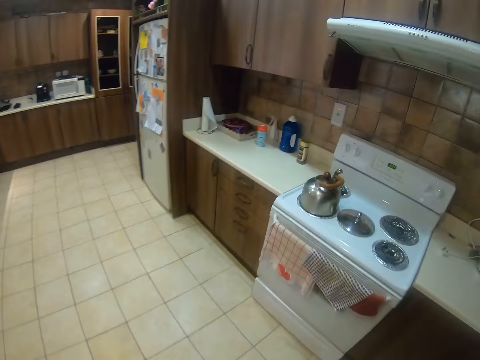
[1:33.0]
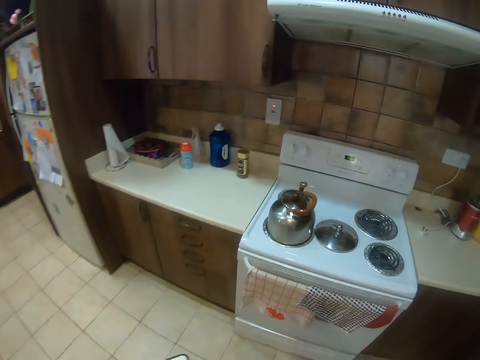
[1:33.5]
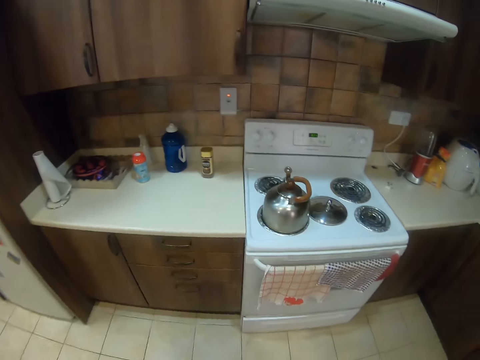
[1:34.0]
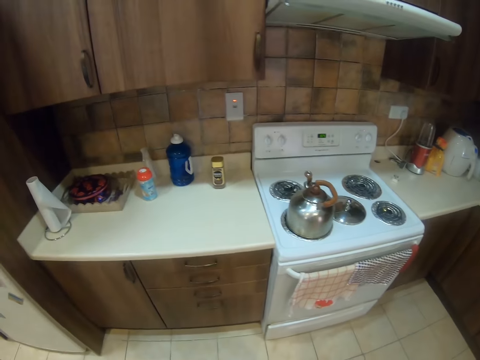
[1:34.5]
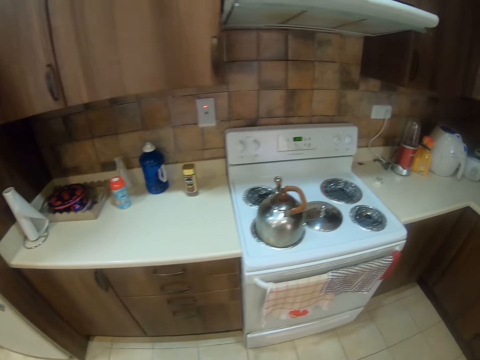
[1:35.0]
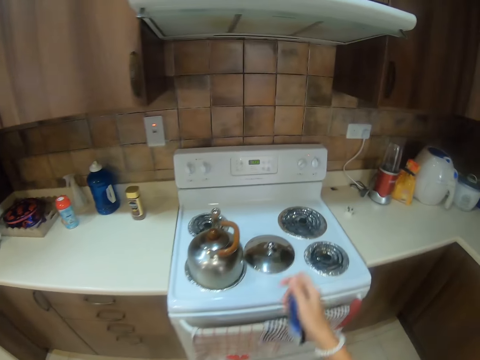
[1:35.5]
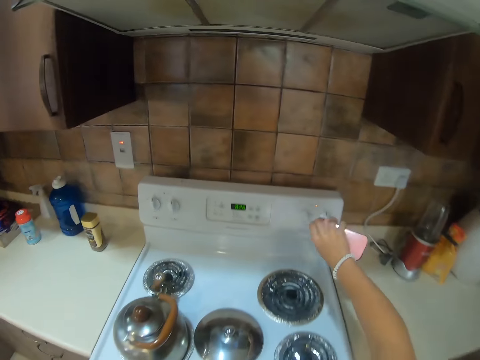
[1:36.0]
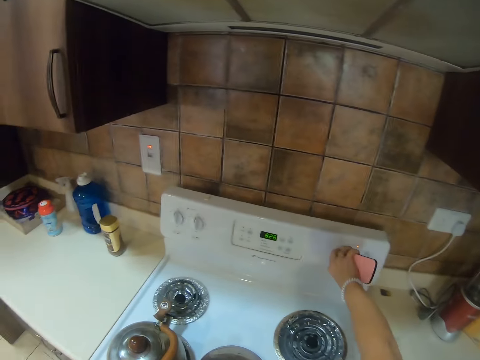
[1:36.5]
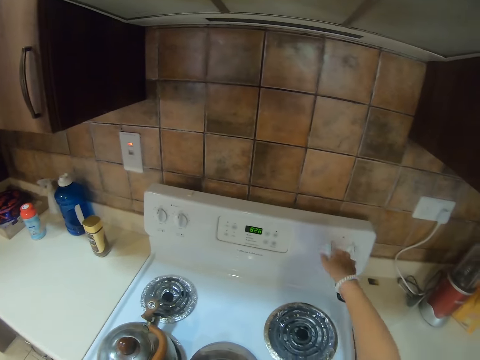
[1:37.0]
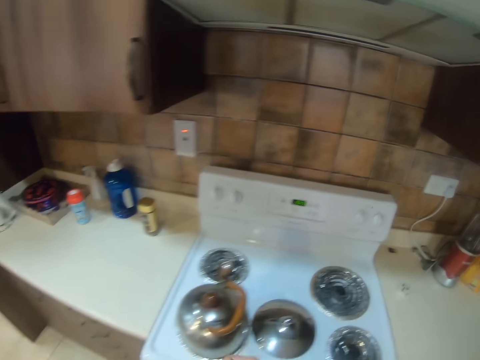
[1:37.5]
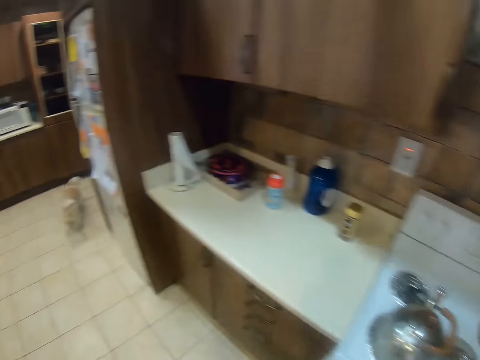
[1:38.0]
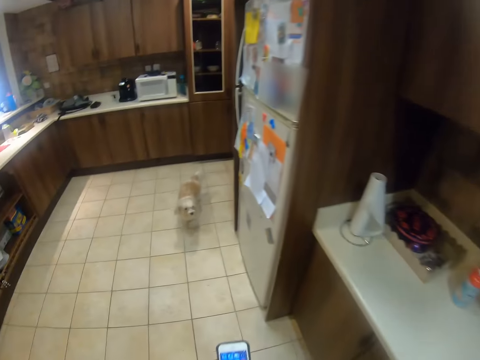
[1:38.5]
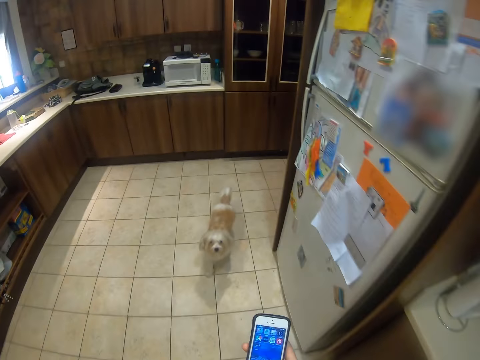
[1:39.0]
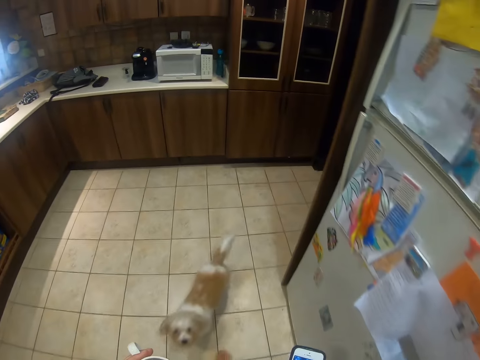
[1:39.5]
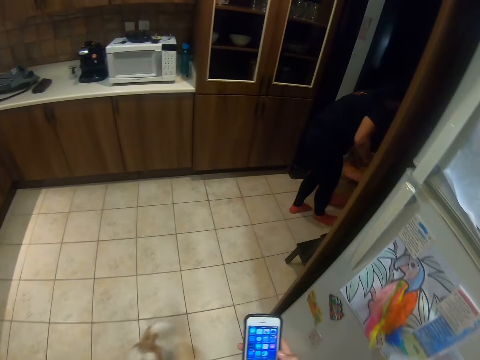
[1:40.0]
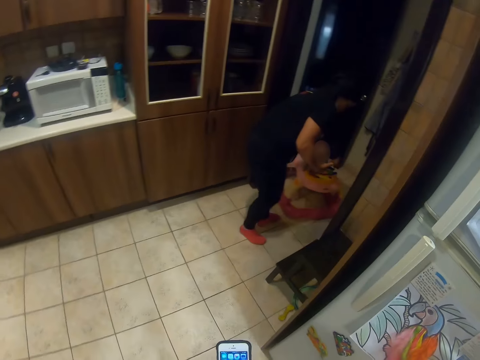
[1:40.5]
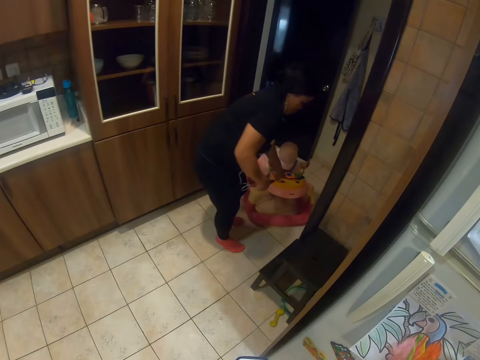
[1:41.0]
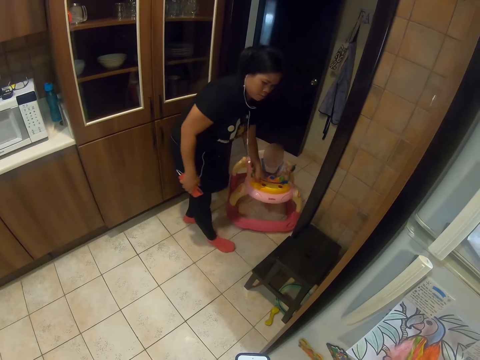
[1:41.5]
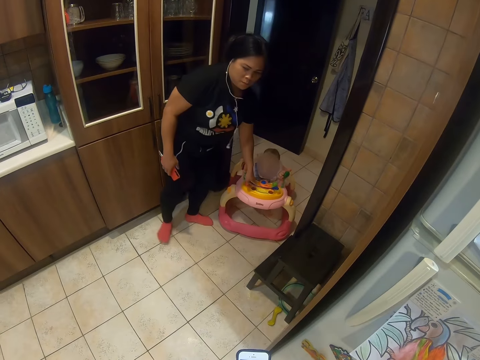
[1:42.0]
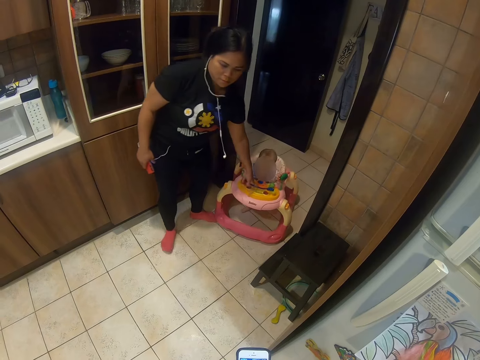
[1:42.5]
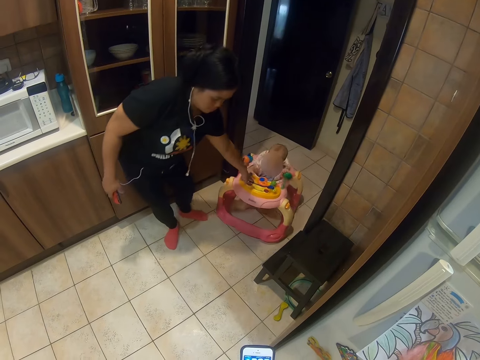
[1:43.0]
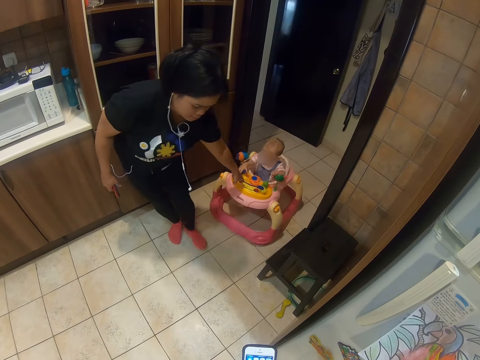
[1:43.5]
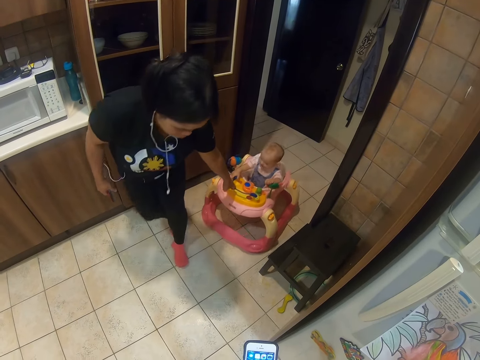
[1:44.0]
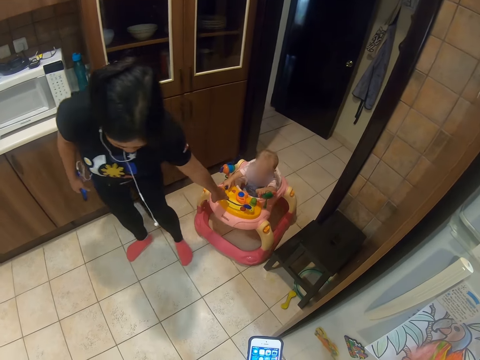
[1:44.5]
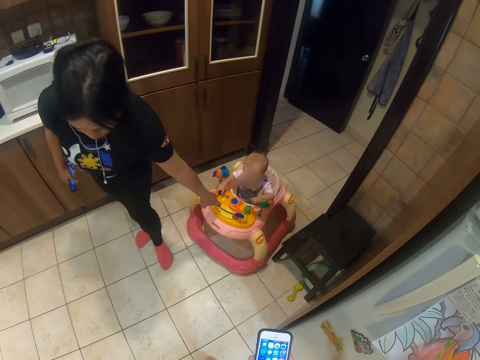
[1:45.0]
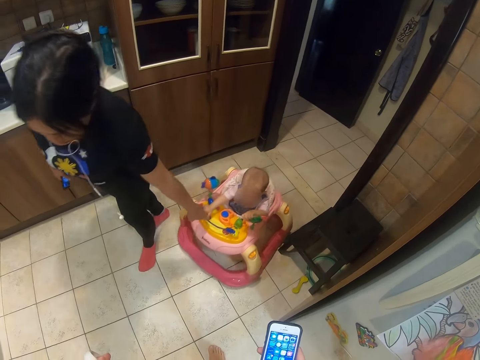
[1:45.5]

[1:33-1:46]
The camera wearer walks. They switch off the gas. They put on the cooker. They walk. They dial the phone. A woman pulls a stroller.

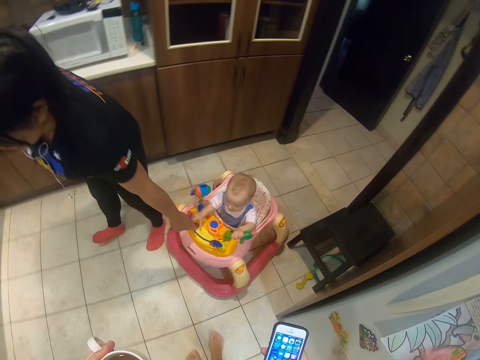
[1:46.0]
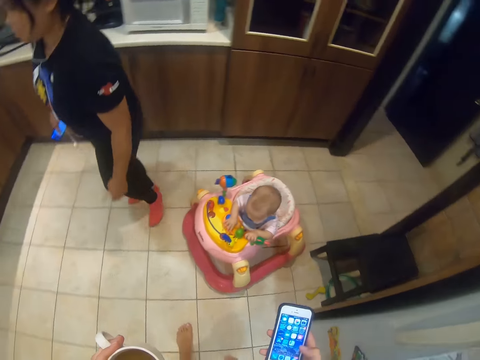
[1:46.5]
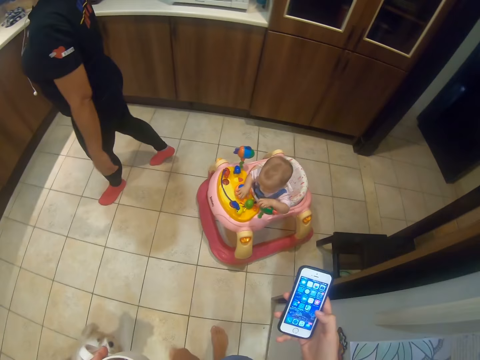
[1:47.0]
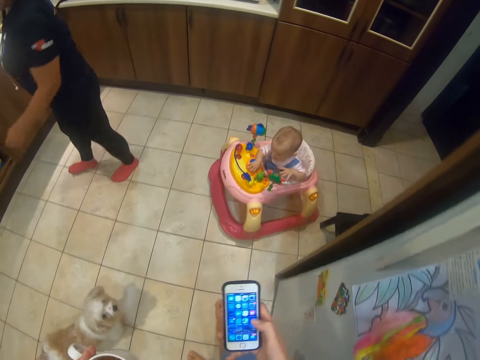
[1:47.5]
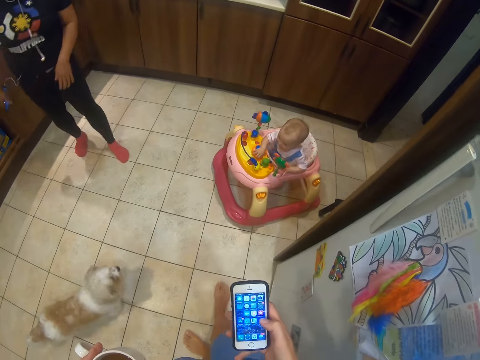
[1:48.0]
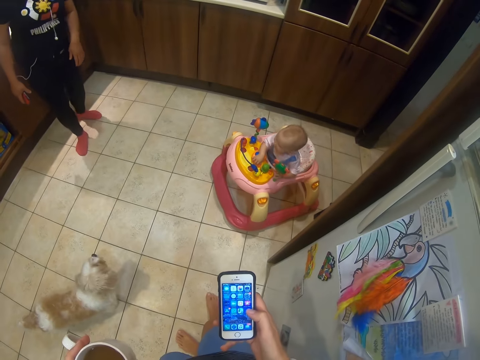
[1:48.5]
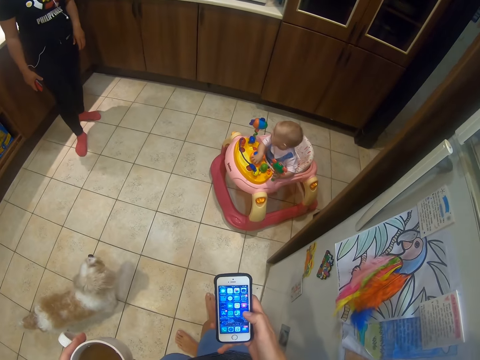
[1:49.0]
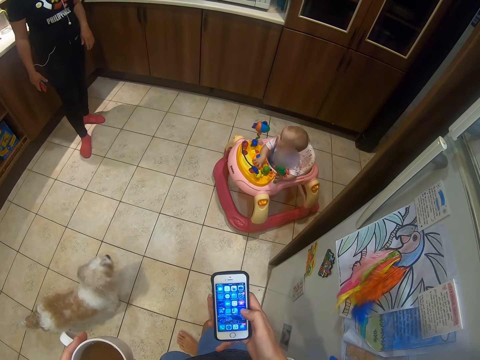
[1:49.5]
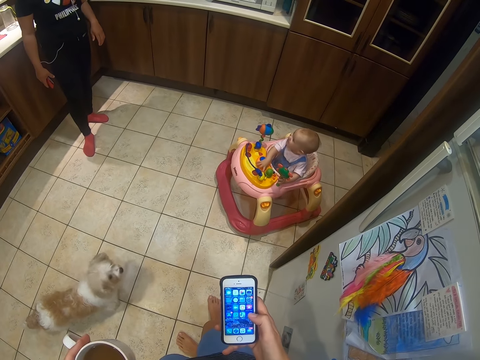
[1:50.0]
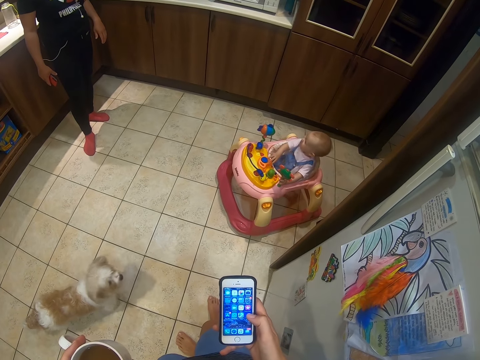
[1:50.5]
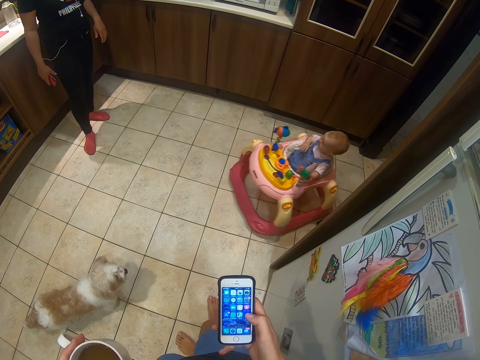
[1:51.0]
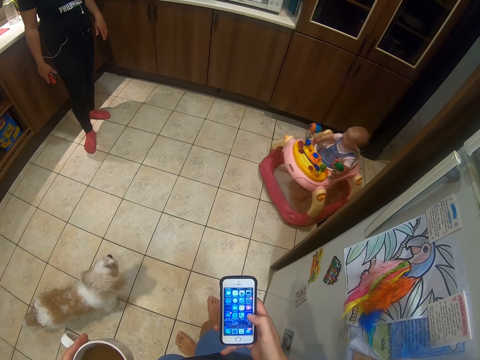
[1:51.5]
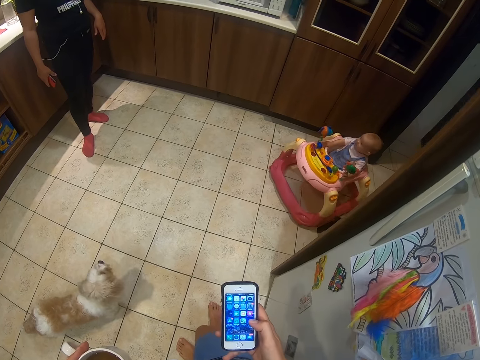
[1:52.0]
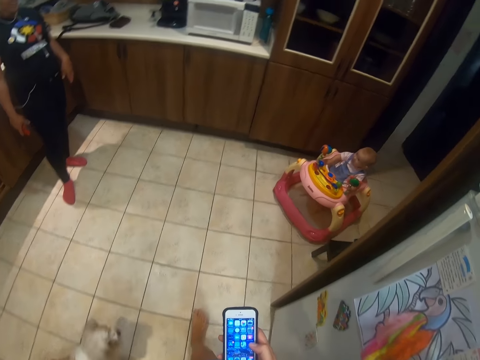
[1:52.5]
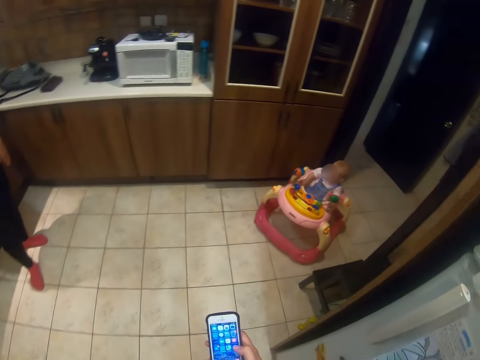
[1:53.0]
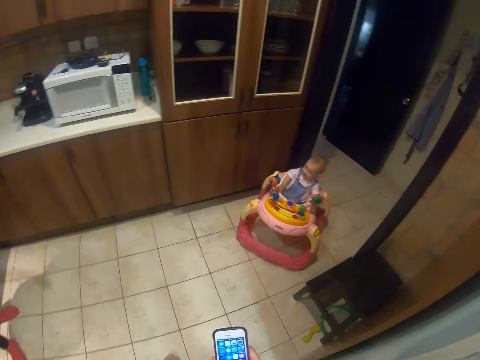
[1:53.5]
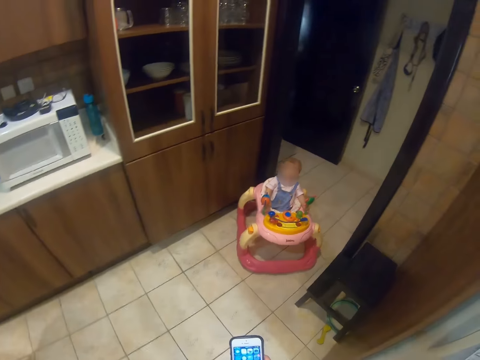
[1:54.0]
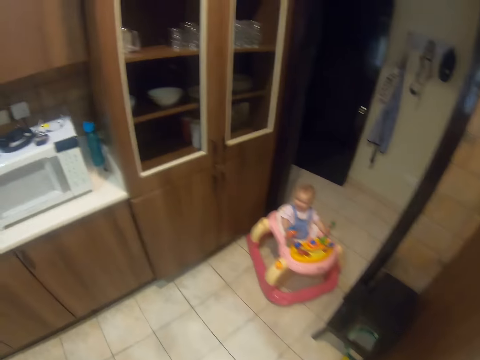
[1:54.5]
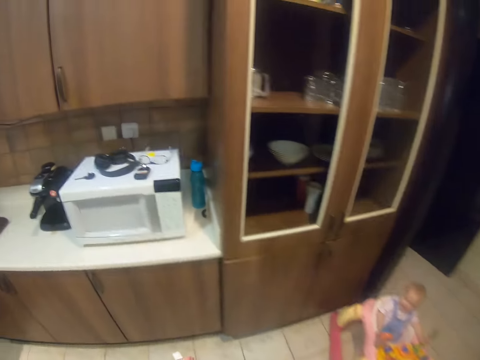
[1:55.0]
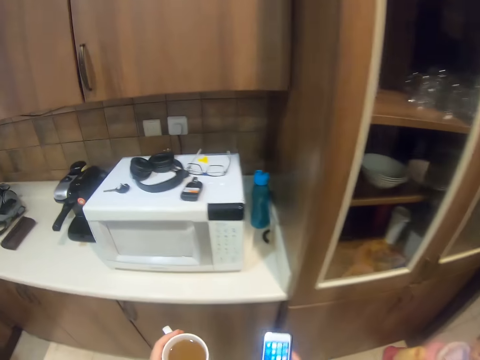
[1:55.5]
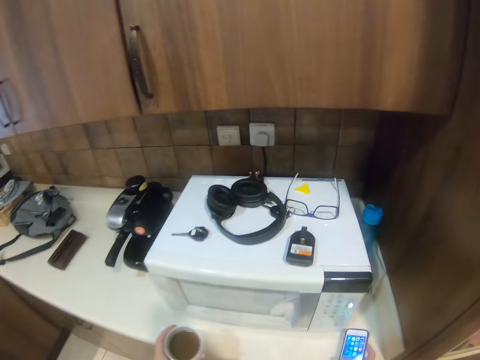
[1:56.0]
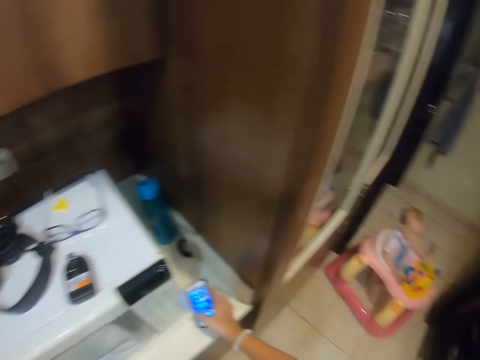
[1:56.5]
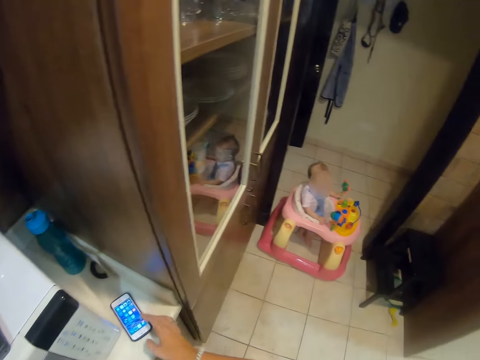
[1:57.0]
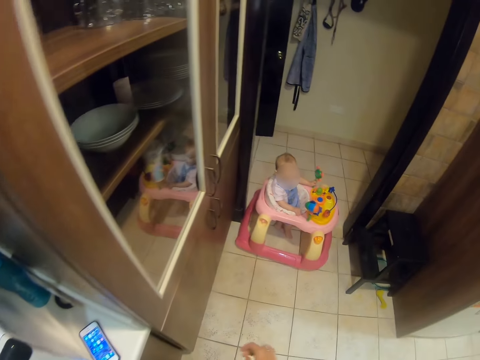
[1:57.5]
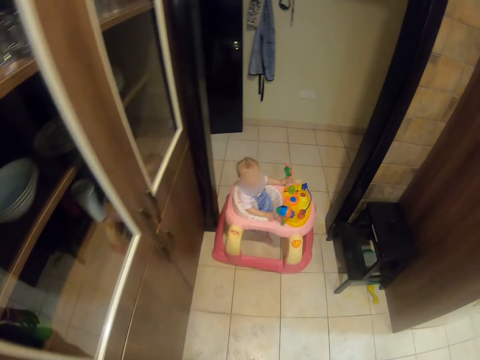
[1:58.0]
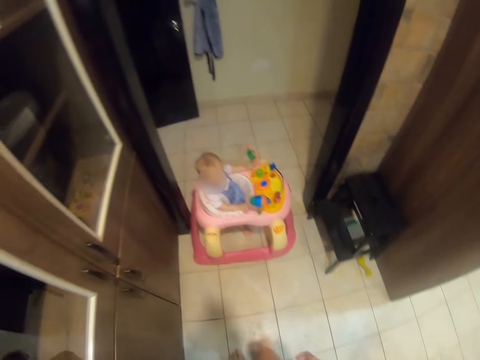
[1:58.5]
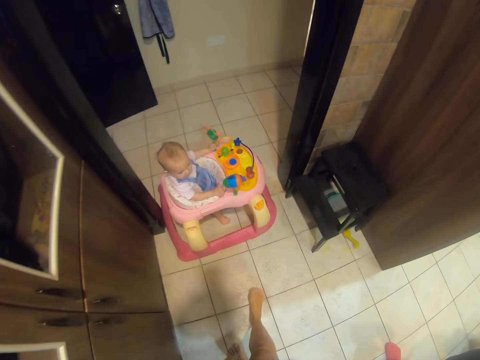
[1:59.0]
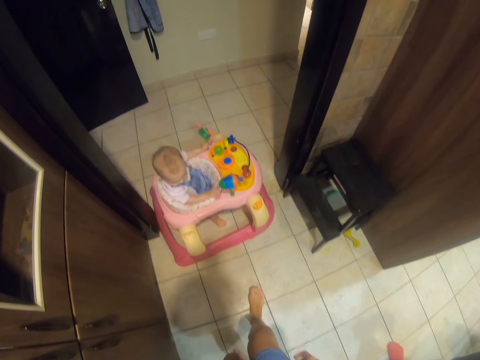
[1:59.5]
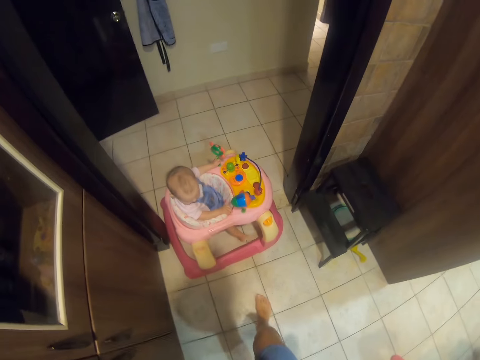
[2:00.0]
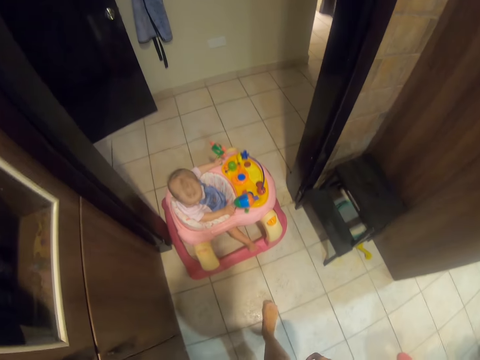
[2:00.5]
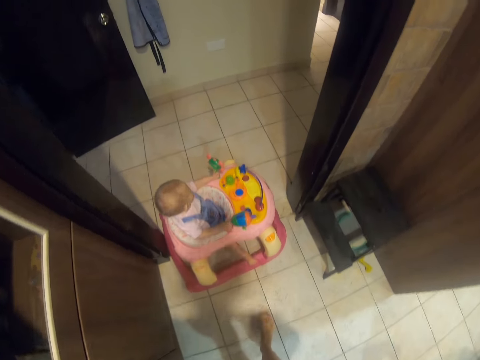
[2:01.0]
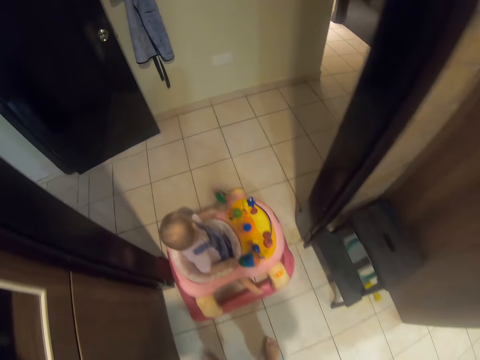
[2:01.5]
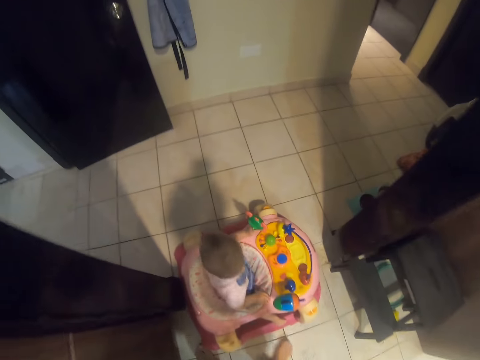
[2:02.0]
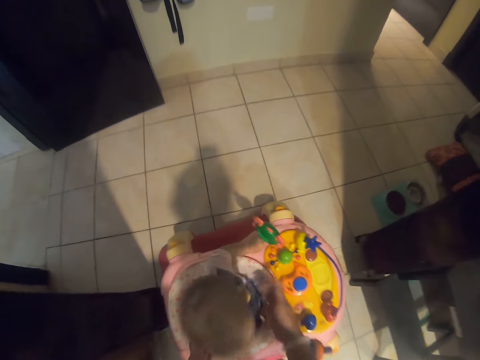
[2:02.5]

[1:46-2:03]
A woman stands. The camera wearer converses with someone. They dial a cellphone. A child moves back. The camera wearer puts the phone on the table. They walk.
